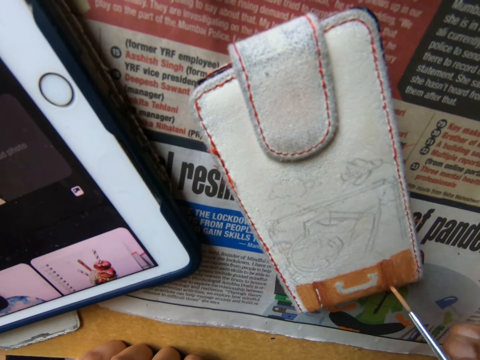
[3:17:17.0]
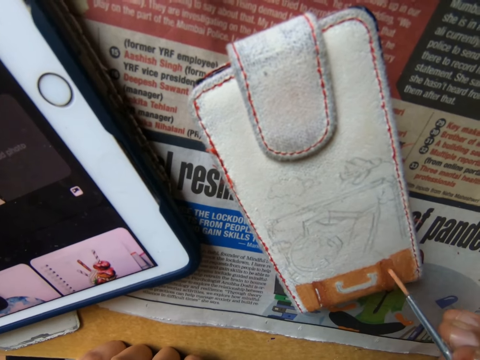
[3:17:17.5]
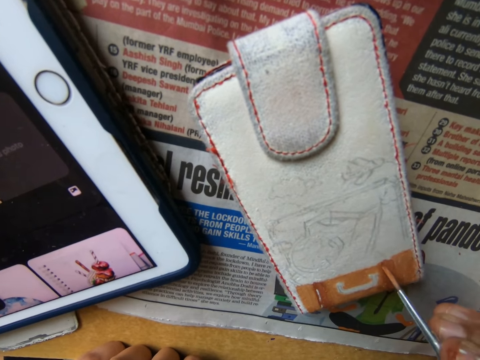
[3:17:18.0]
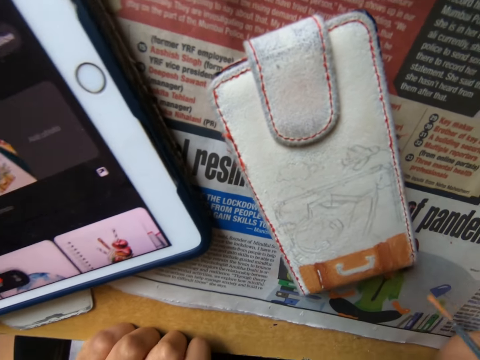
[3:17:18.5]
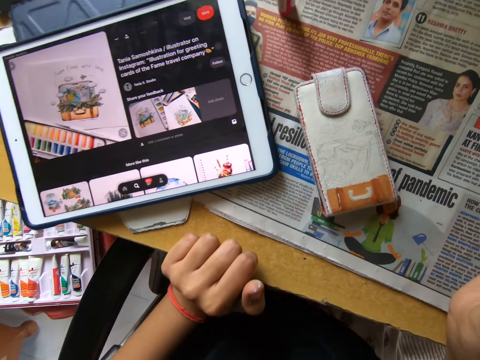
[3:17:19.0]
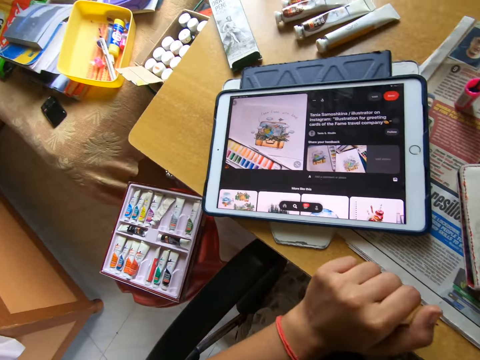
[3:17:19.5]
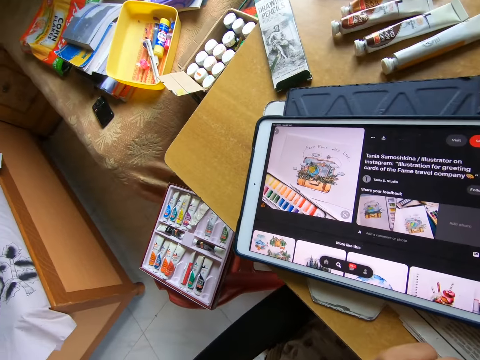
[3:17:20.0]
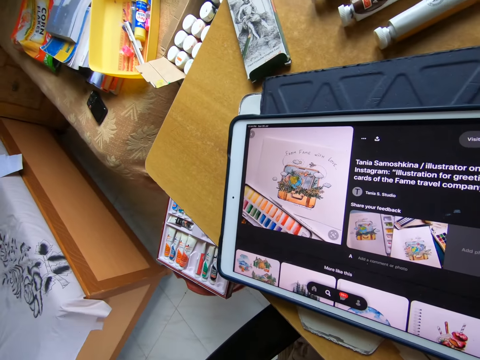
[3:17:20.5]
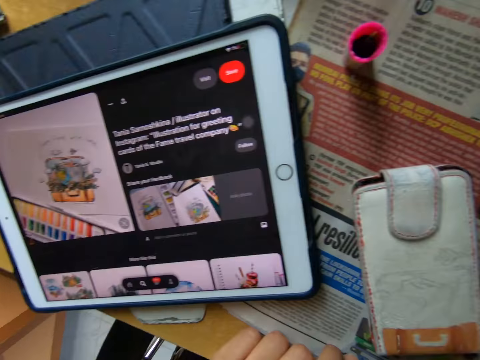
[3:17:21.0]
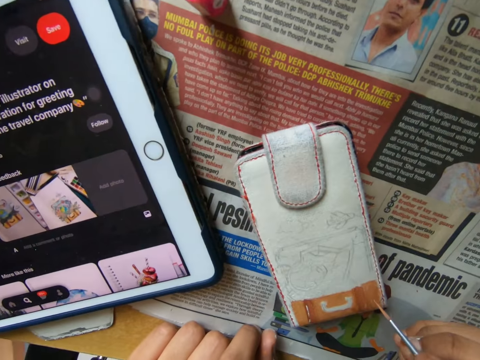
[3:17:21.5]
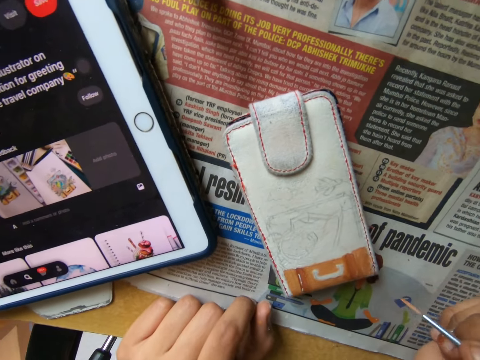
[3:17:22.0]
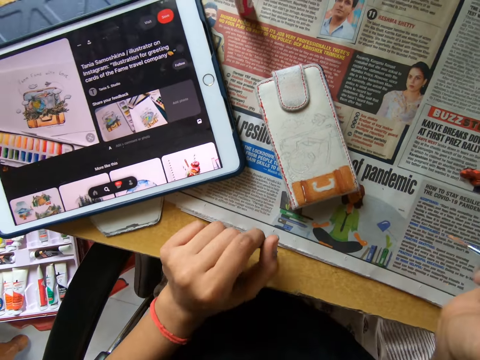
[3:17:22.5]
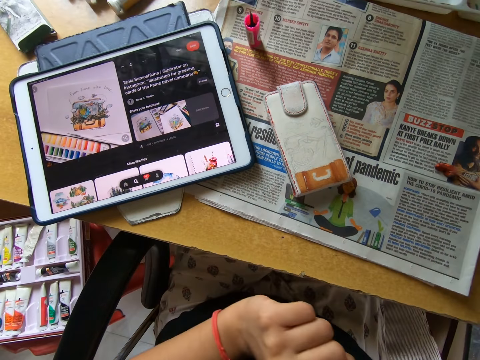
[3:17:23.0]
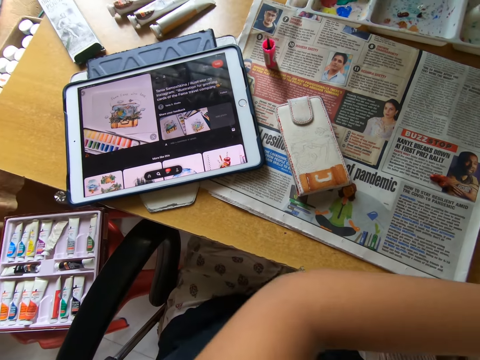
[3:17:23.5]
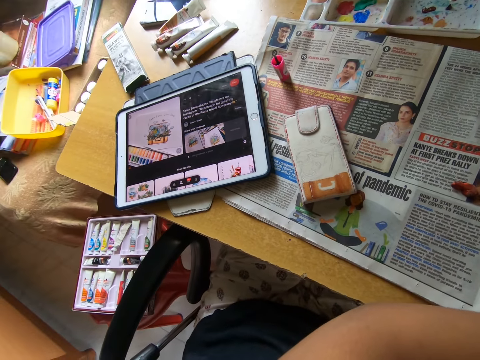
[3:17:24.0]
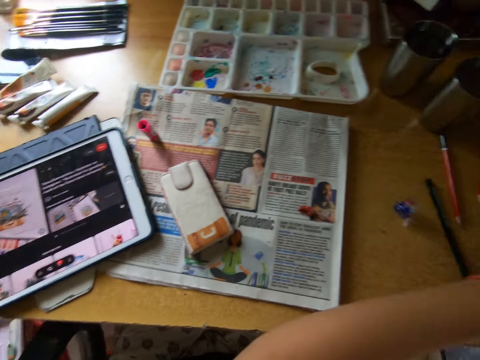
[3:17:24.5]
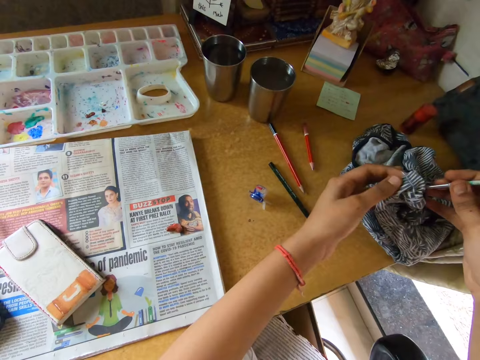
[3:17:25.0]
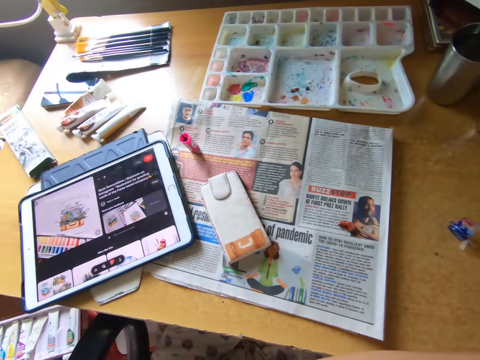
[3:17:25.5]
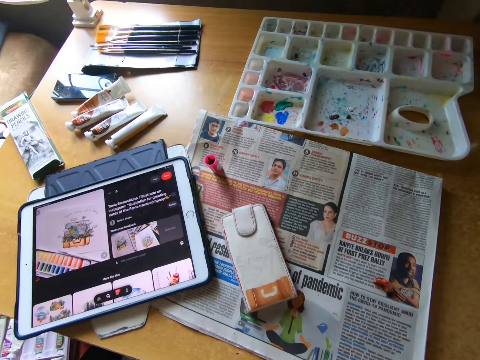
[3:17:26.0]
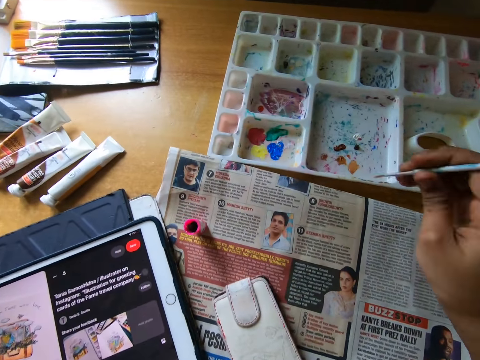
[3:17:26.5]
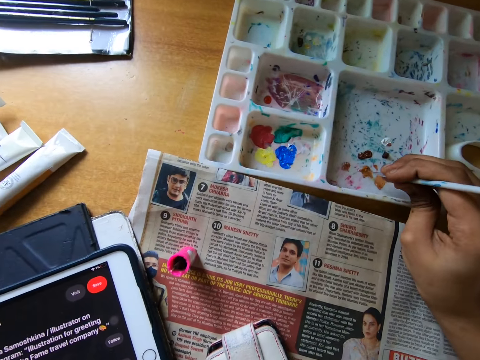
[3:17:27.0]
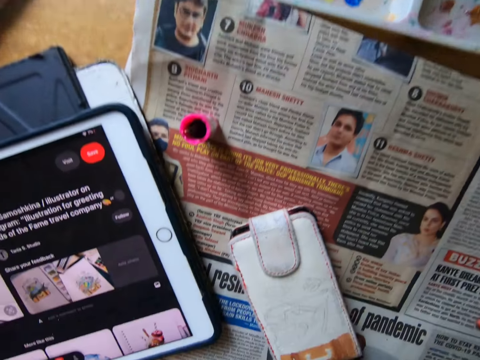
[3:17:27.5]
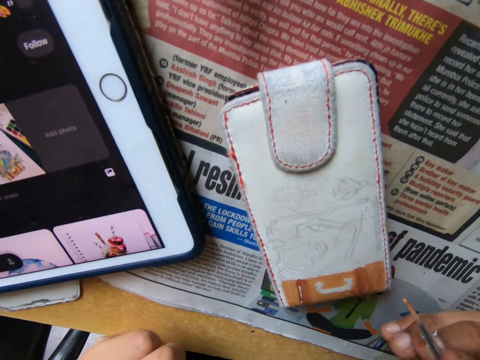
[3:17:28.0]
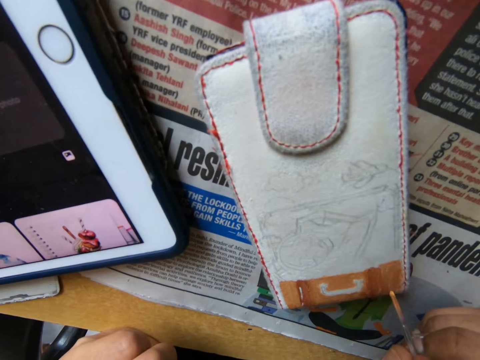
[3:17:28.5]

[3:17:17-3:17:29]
The camera wearer looks around. He looks at the iPad. He looks around. He moves his hand. He looks around. He cleans the paintbrush in his right hand on the cloth on the table with both hands. He looks around. He scoops paint from a pallet on the table with the paintbrush in his right hand.

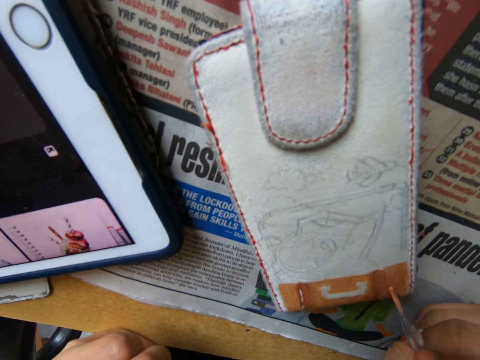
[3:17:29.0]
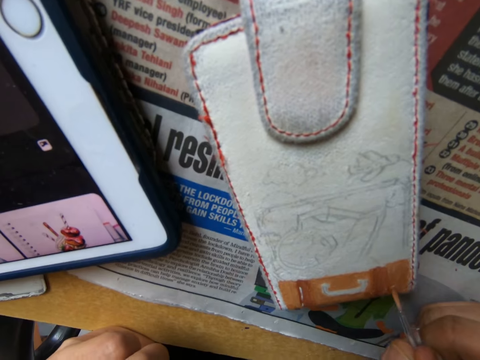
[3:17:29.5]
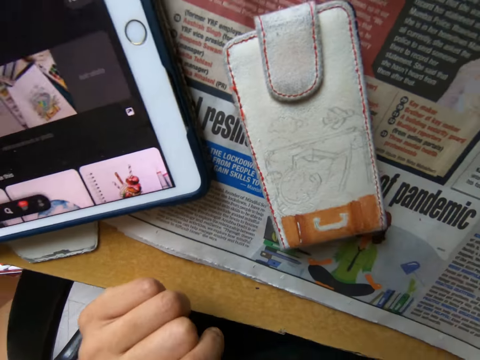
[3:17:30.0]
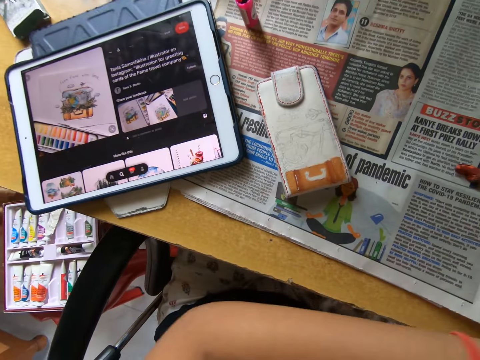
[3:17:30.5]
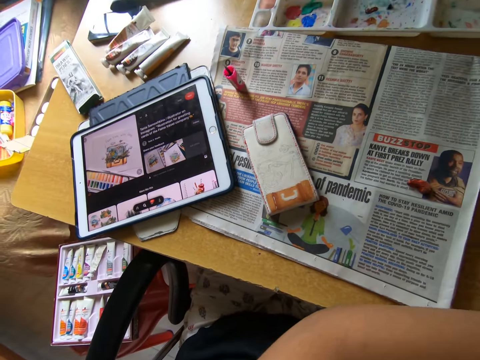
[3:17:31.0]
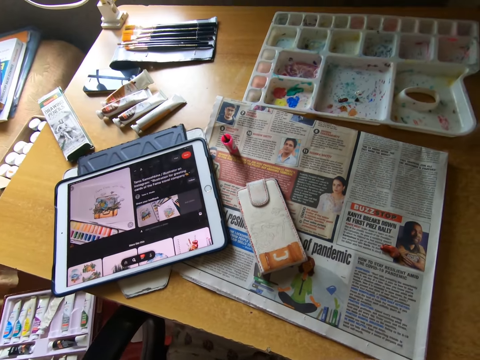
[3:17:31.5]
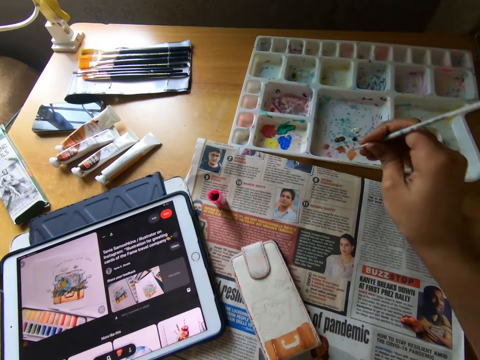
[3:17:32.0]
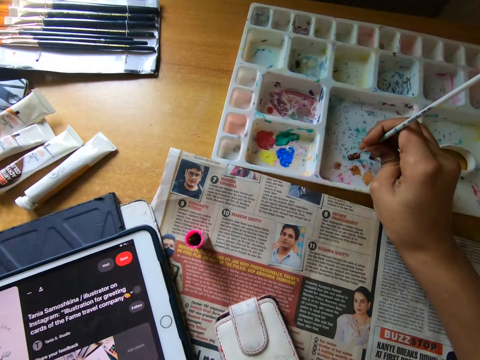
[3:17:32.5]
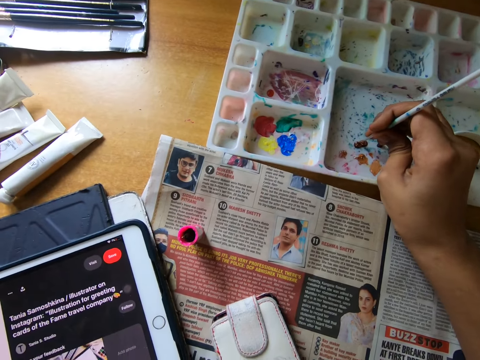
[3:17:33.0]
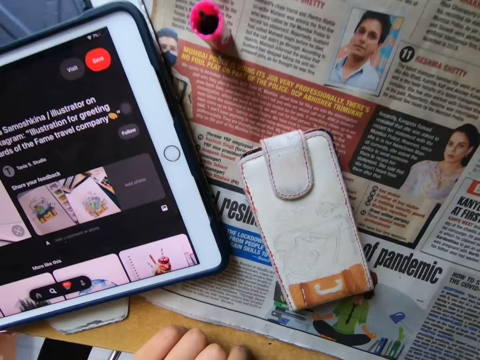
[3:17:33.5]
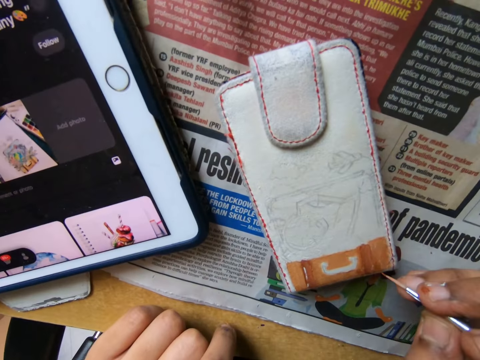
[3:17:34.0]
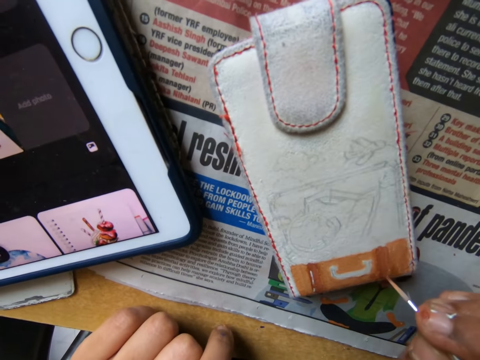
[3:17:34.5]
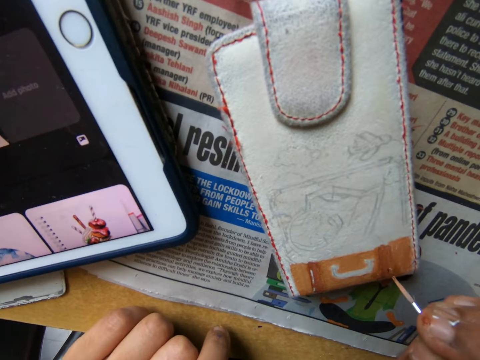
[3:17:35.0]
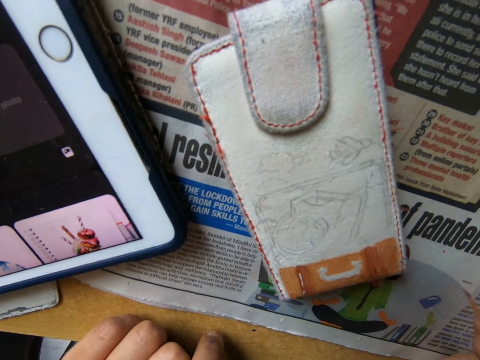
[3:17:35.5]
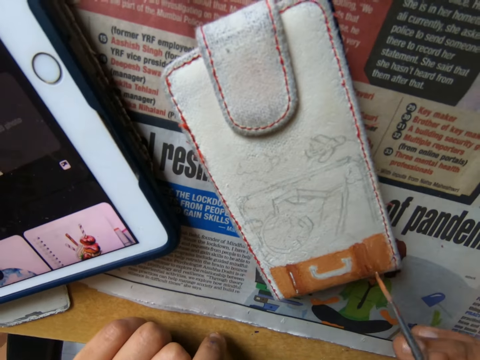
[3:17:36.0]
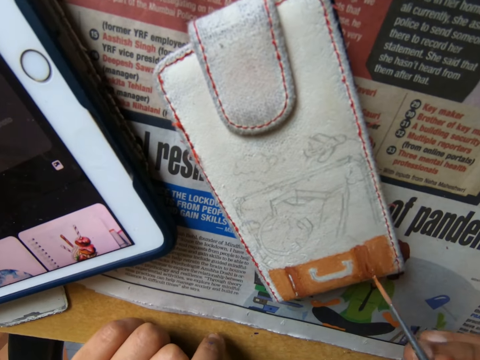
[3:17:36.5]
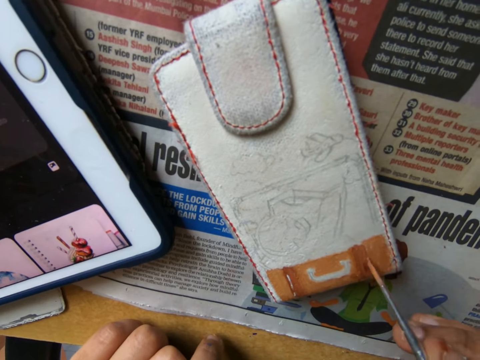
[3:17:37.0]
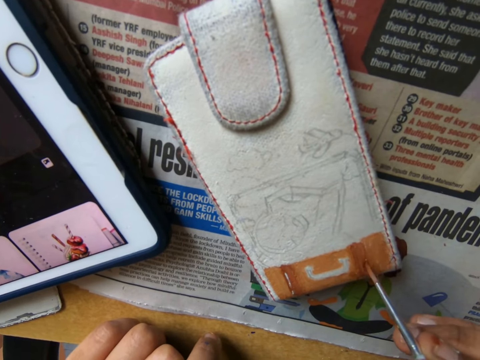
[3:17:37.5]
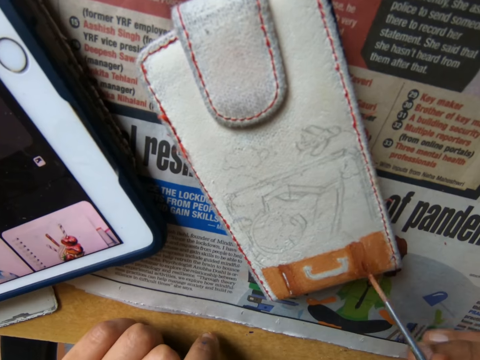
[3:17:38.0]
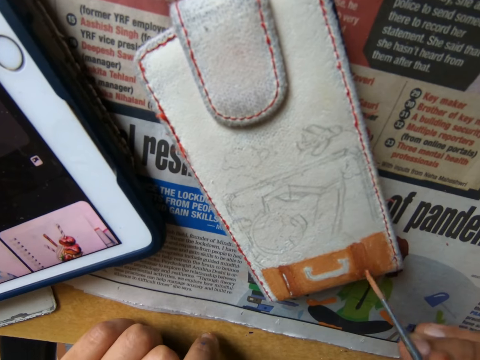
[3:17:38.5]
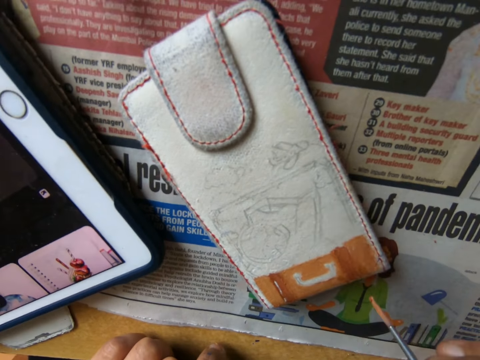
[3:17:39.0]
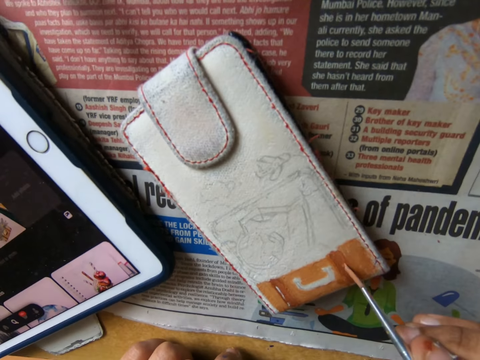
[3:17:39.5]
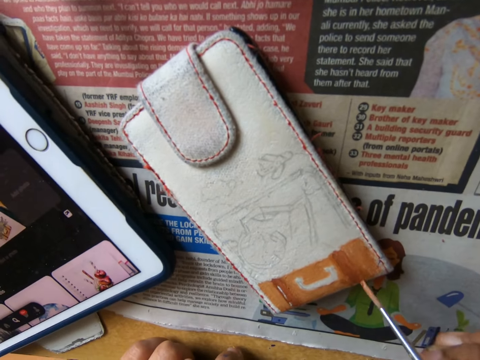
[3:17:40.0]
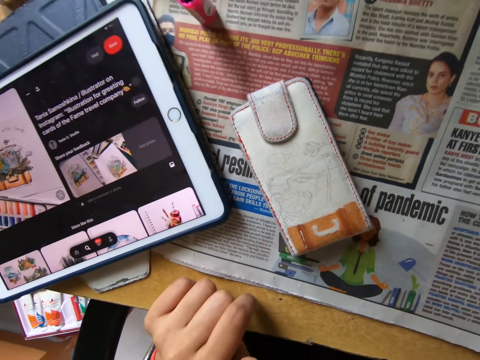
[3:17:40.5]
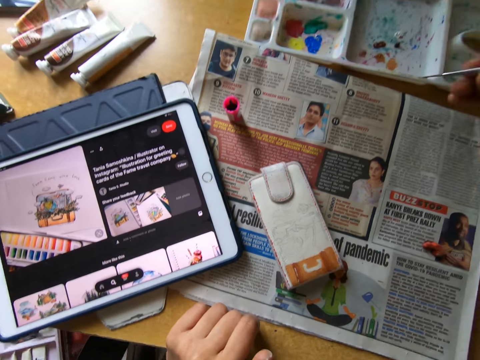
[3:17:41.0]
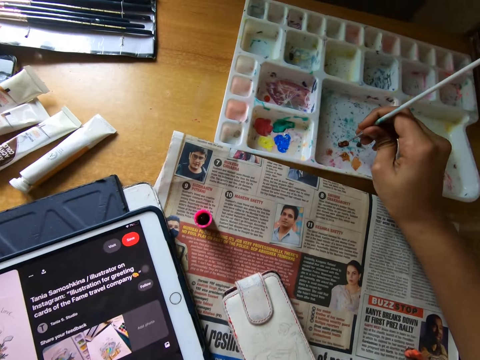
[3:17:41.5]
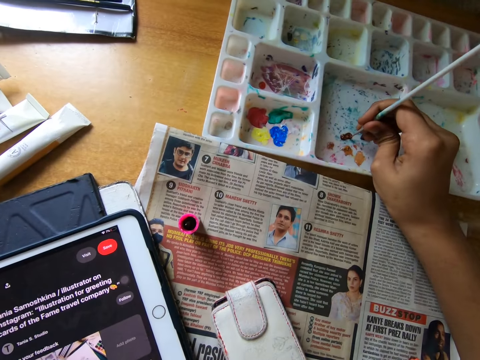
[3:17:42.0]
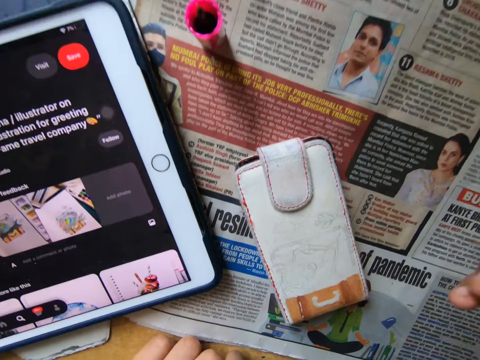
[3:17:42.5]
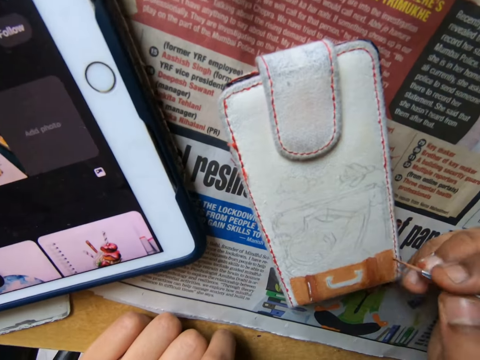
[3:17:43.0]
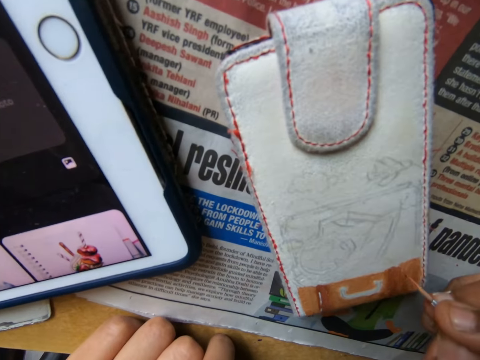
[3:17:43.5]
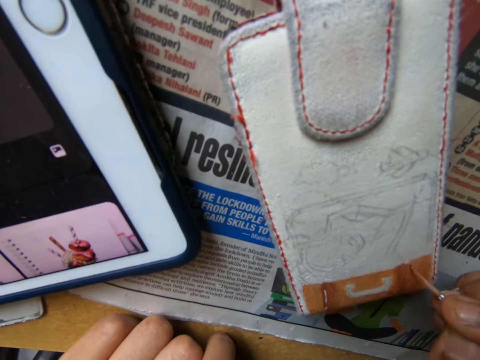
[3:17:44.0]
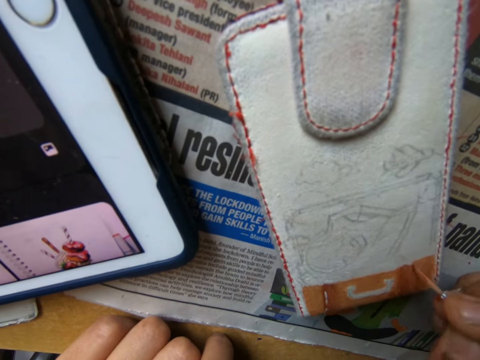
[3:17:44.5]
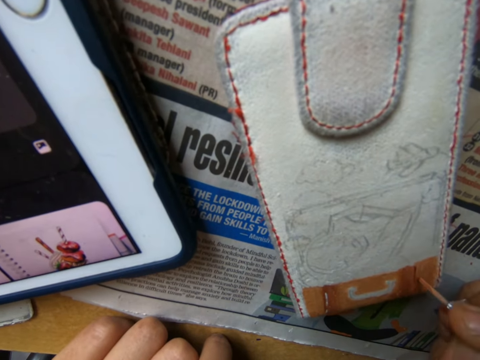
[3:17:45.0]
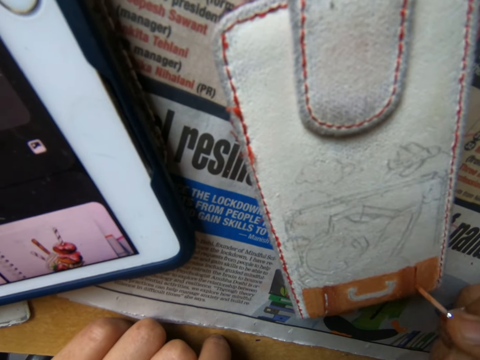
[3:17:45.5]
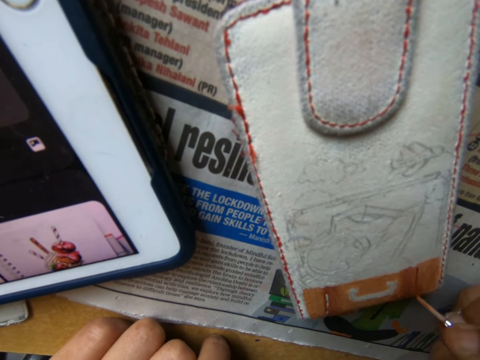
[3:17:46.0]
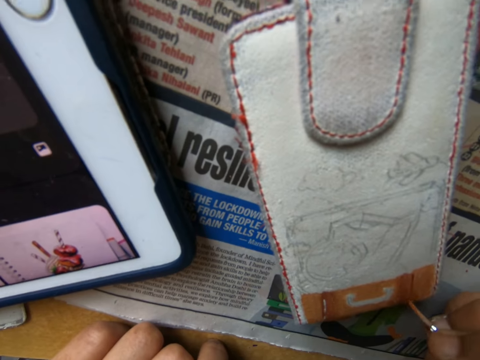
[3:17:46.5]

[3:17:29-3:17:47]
The camera wearer paints on the phone pouch on a table with the paintbrush in his right hand. He looks around, moves his hand, and looks around. He scoops paint from a pallet on the table with the paintbrush in his right hand. He paints on the phone pouch on the table with the paintbrush in his right hand. He looks around. He scoops paint from the pallet on the table with the paintbrush in his right hand. He paints on the phone pouch on the table with the paintbrush in his right hand.
